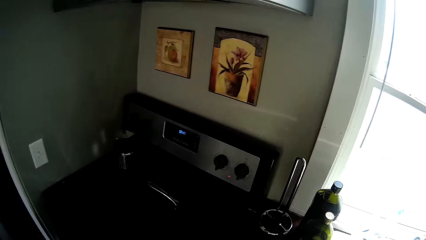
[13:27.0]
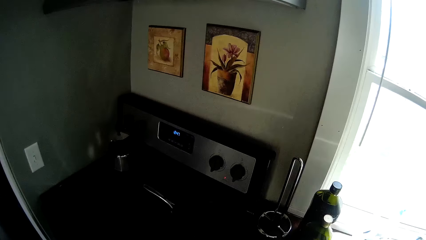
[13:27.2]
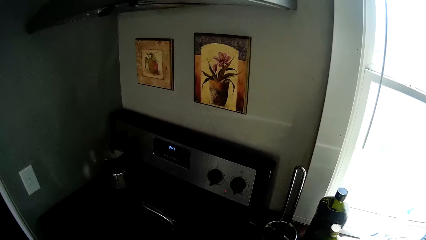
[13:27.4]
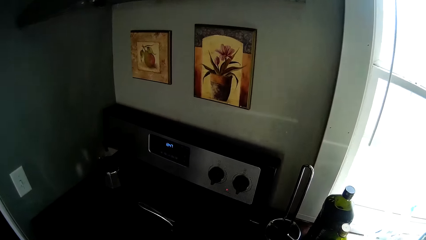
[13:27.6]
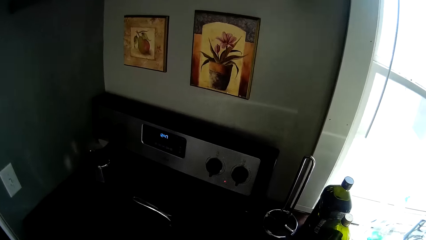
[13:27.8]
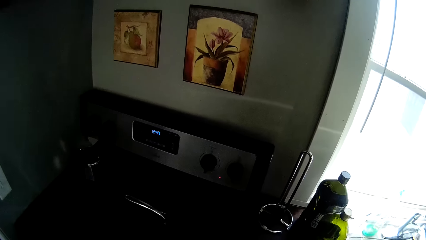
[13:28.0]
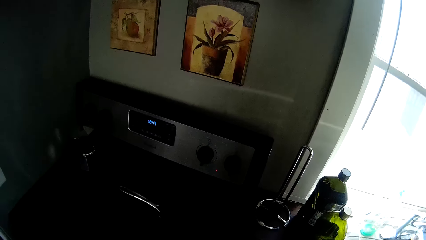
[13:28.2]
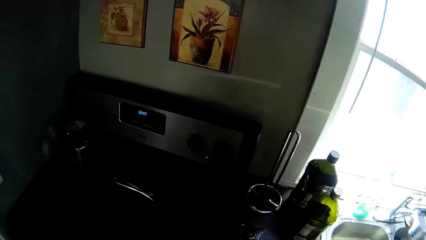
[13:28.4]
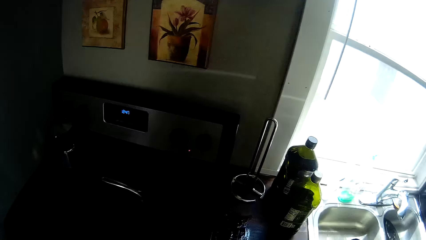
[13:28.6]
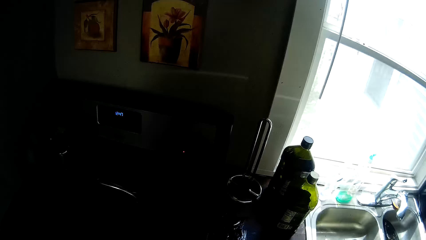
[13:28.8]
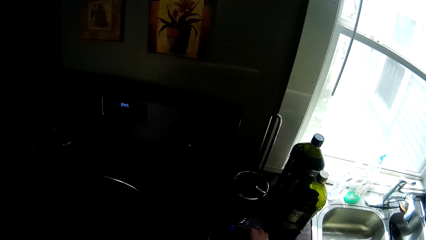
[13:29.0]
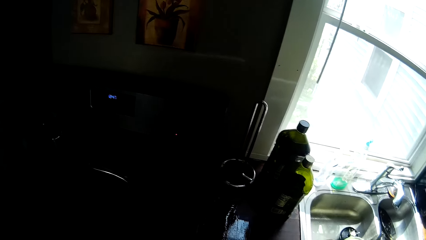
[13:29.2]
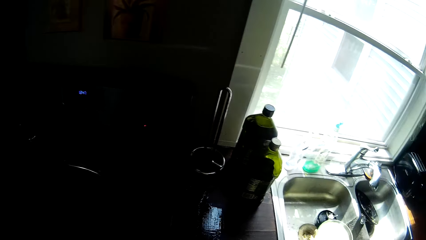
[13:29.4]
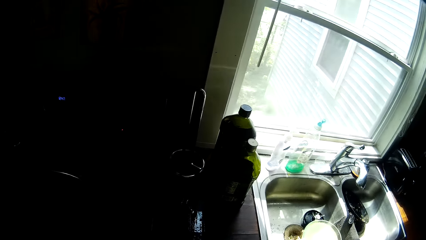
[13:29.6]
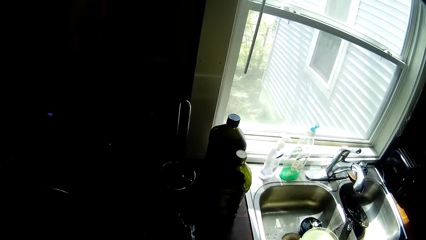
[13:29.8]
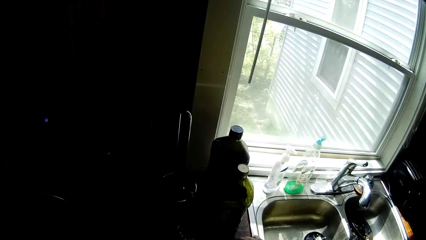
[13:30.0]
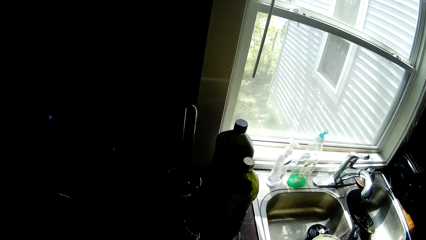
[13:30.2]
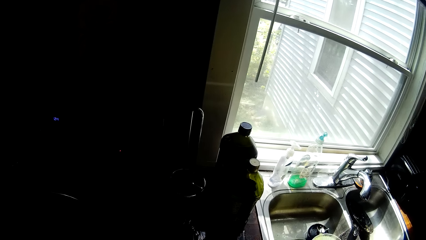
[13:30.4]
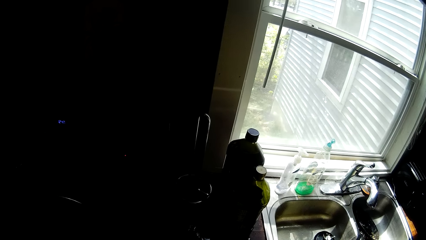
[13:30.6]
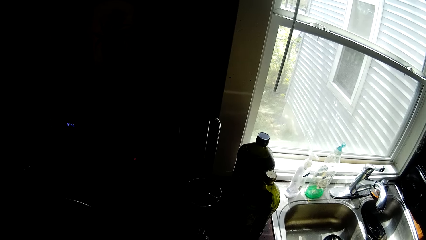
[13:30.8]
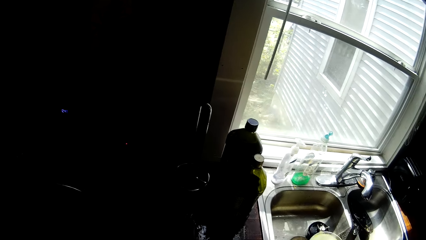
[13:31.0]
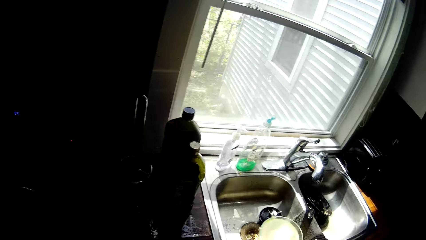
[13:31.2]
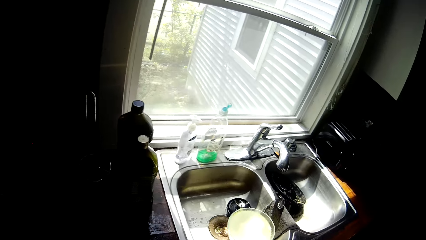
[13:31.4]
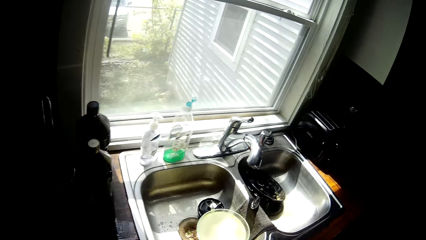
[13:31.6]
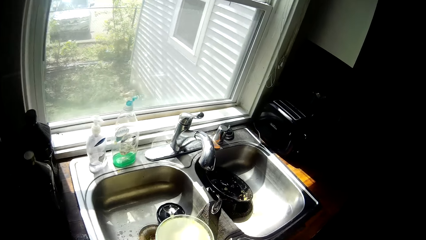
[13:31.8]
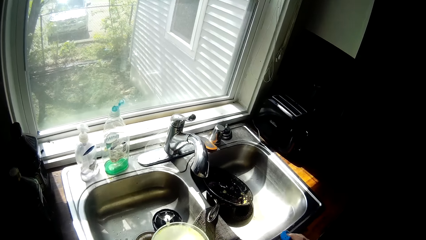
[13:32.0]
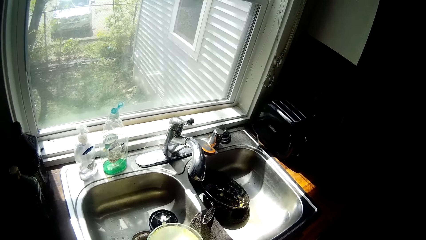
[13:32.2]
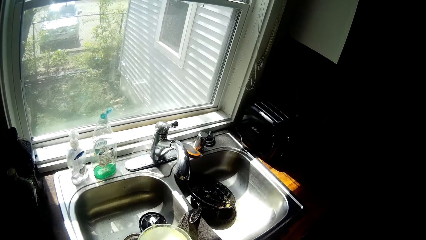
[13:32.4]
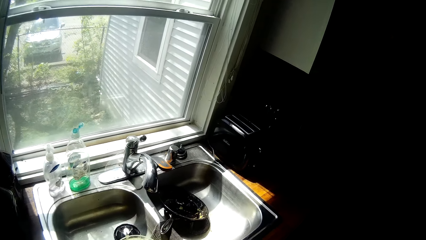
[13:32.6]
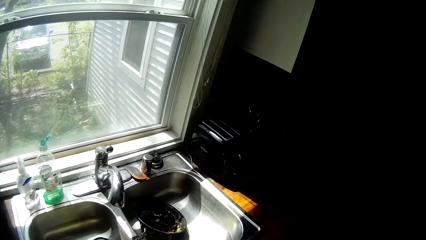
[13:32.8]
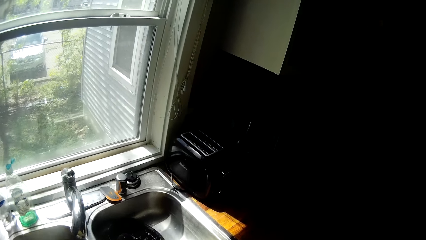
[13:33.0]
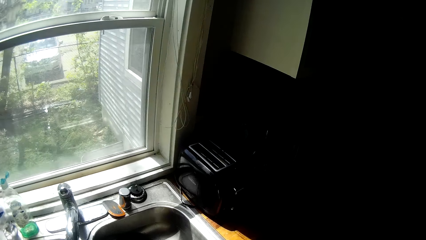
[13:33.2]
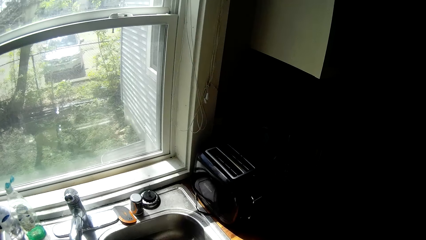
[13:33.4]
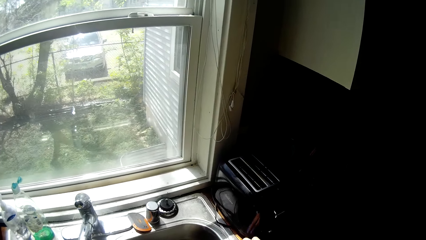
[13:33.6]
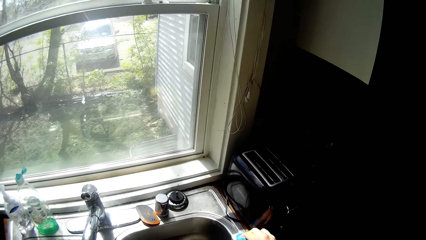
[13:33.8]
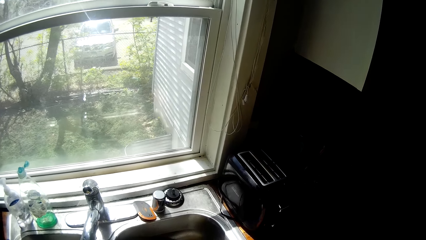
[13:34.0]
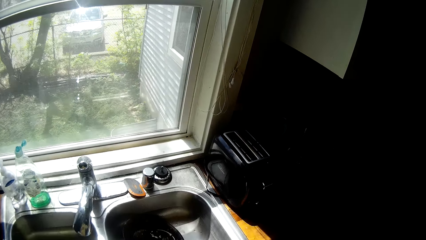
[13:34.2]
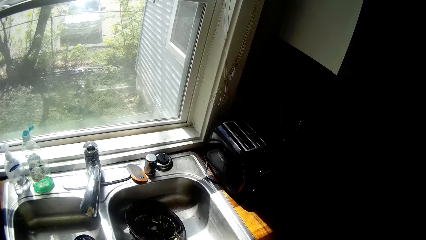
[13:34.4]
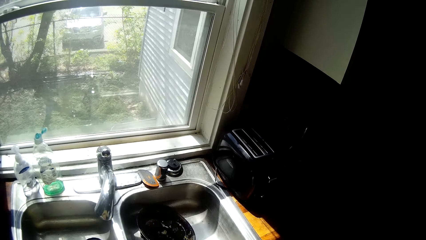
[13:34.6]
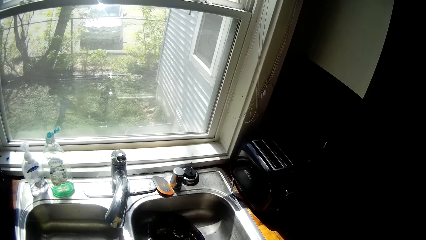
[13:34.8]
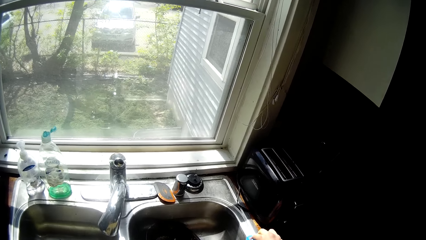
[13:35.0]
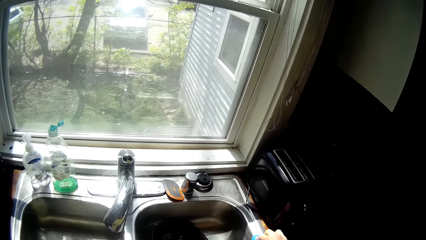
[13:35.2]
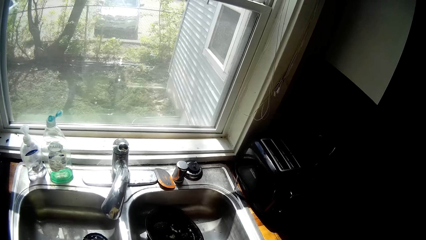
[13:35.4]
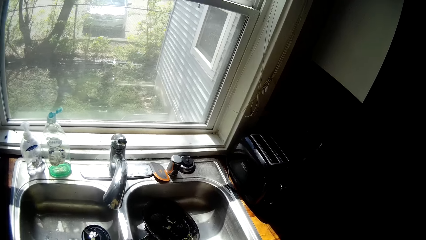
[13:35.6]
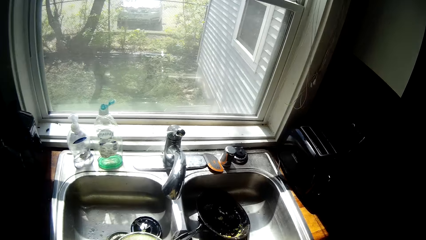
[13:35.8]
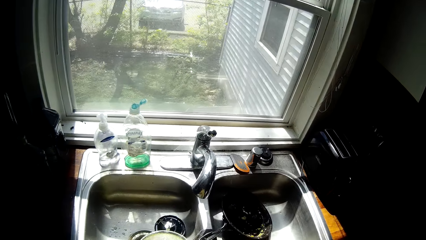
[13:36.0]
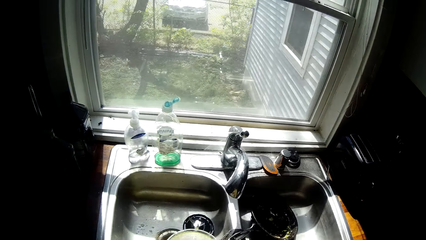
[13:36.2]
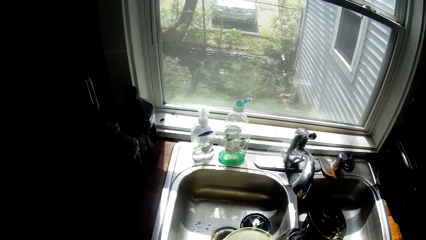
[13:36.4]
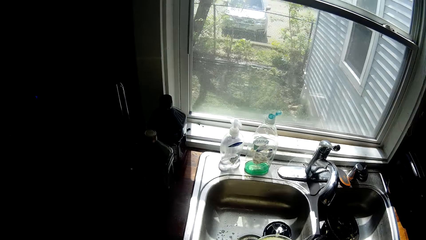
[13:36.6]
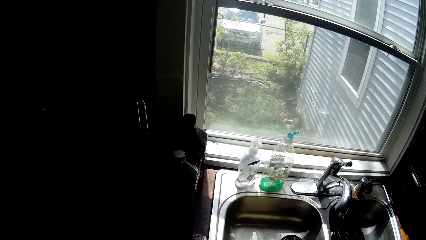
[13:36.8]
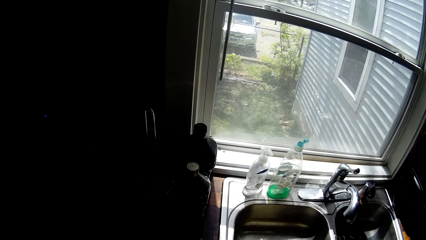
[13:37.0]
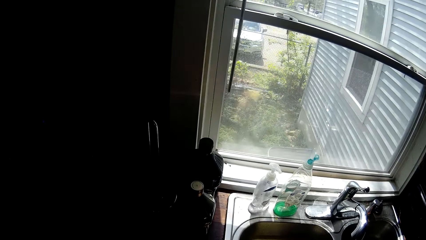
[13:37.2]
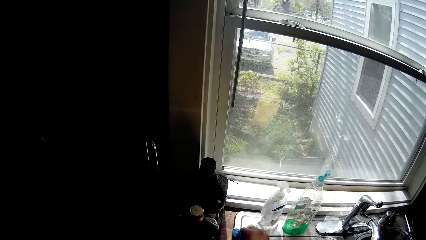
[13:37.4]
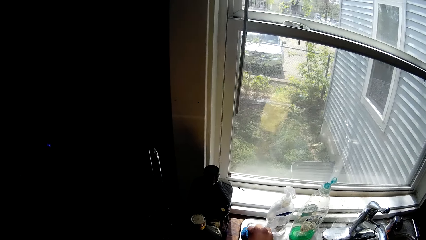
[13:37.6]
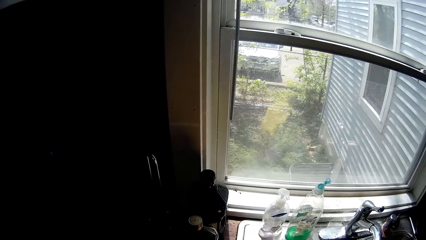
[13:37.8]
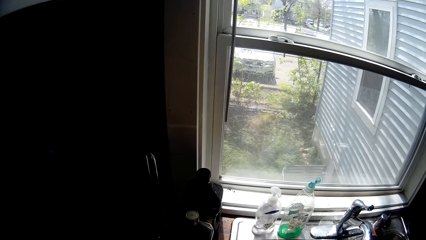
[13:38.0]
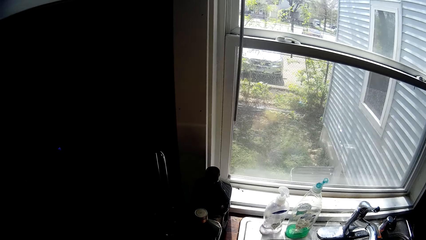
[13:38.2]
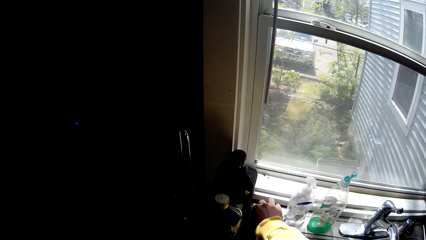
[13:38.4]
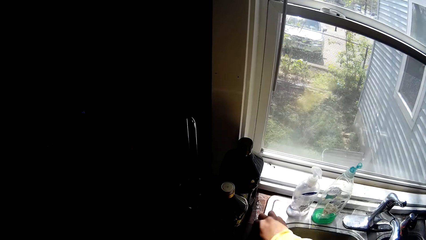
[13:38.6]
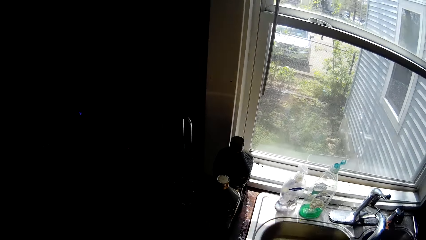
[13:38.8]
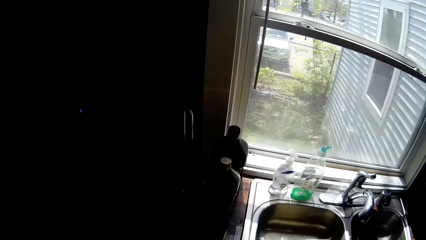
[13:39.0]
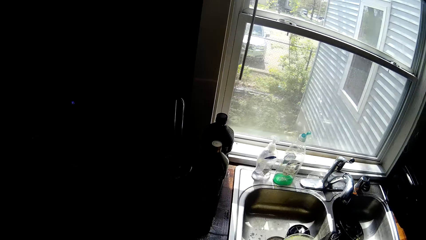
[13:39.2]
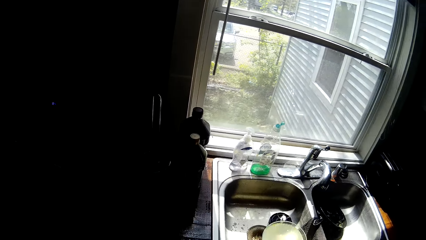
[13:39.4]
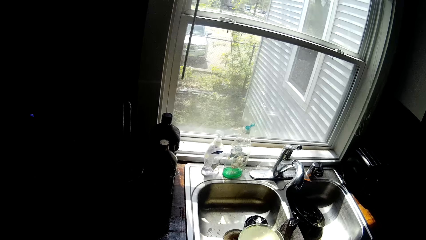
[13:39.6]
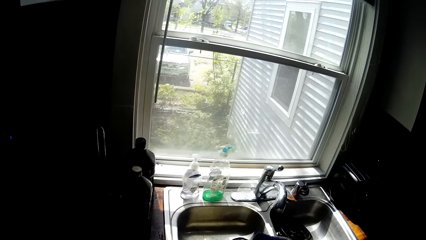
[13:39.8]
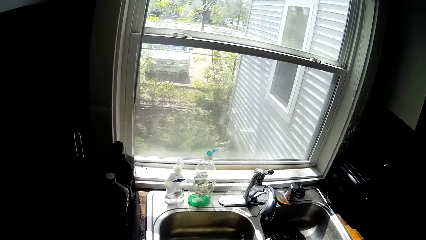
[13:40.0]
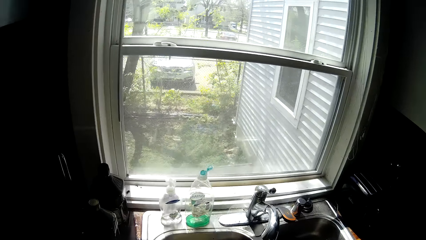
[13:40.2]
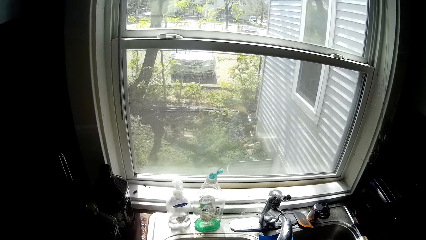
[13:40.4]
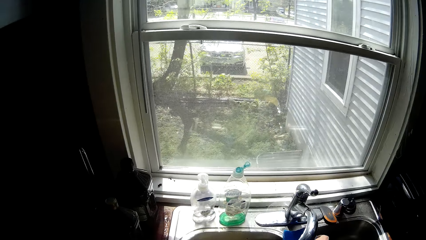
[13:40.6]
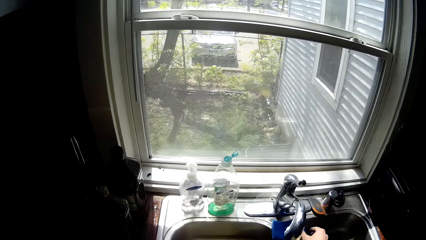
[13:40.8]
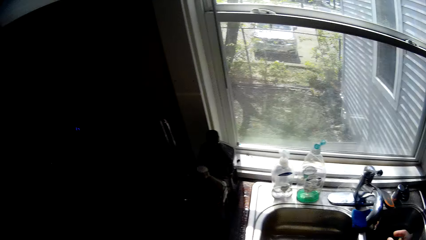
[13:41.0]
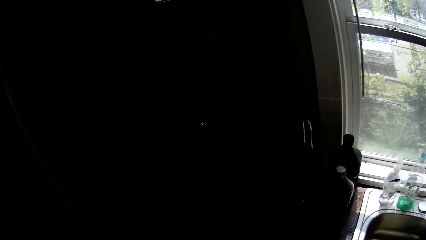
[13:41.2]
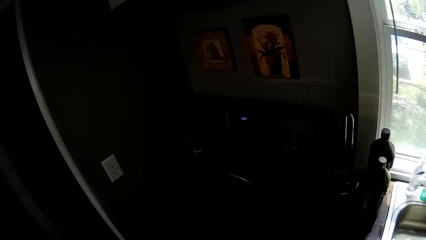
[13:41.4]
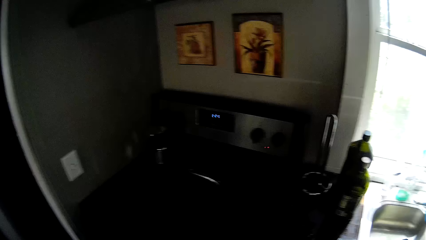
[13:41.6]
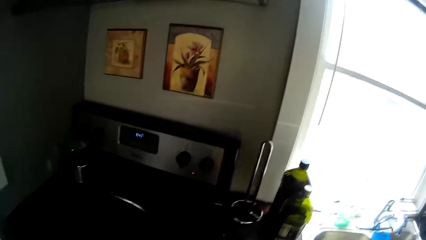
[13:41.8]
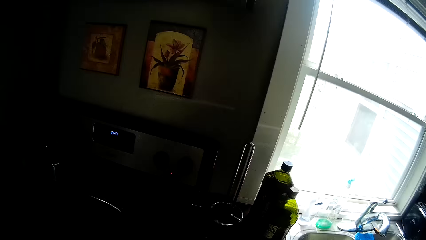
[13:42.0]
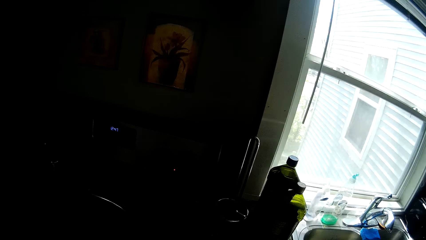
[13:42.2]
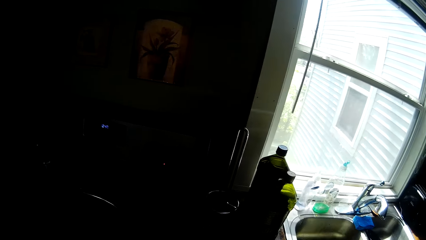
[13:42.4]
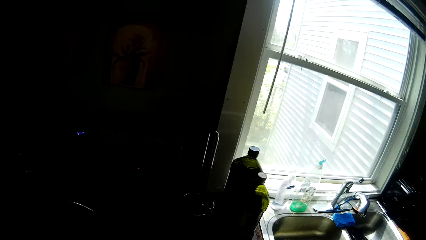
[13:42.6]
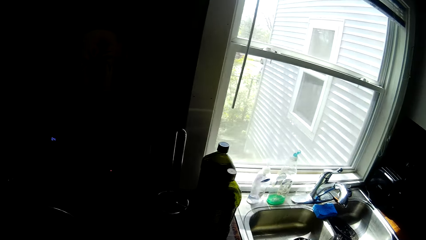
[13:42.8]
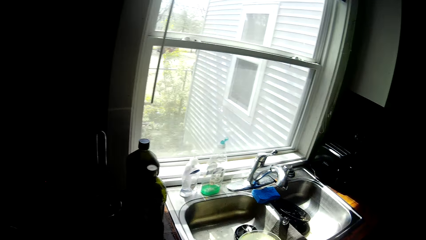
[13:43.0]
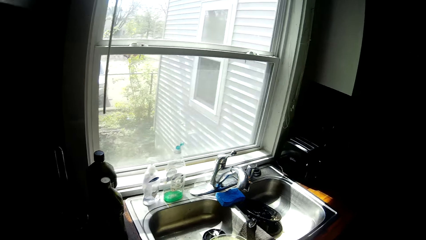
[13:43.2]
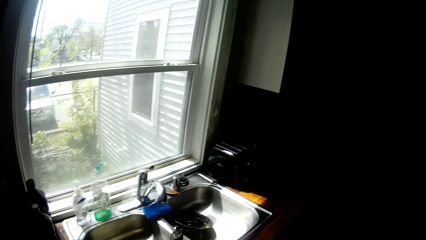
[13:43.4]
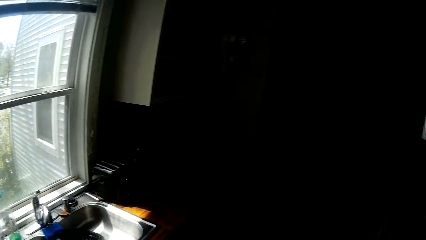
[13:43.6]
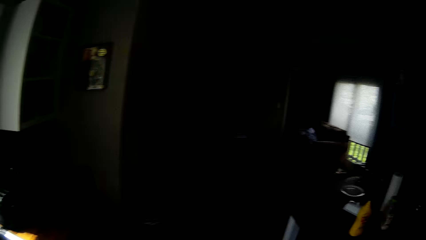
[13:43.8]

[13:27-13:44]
The camera wearer wipes the sink counter. They clean the sink counter.
